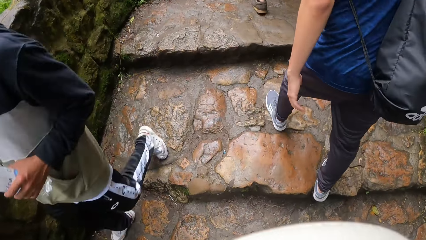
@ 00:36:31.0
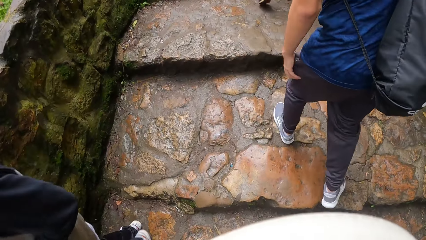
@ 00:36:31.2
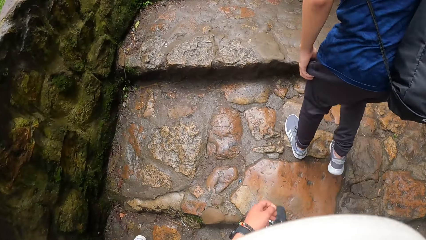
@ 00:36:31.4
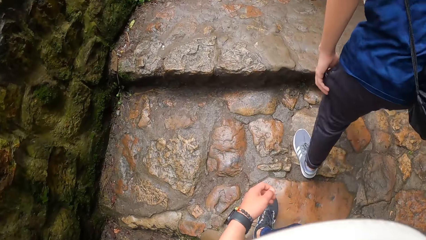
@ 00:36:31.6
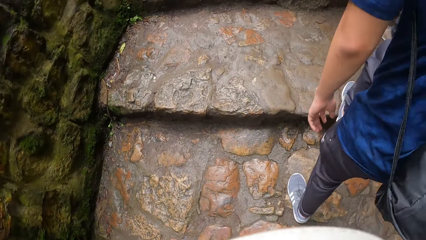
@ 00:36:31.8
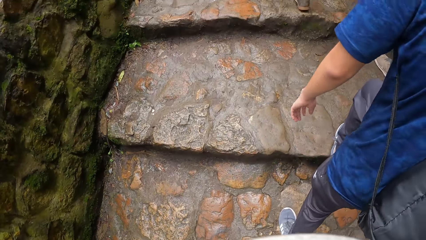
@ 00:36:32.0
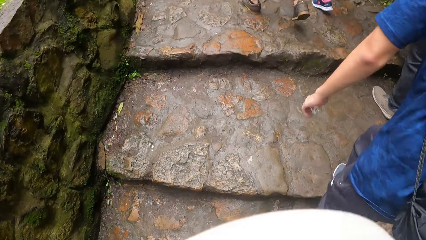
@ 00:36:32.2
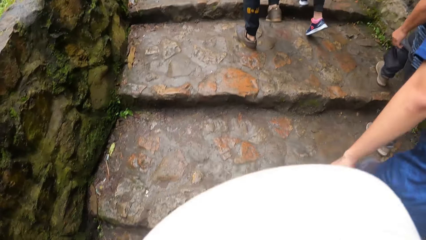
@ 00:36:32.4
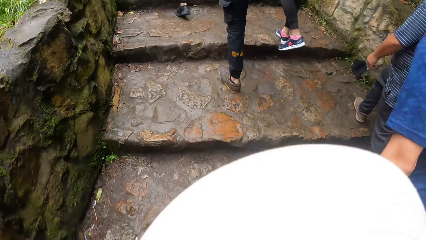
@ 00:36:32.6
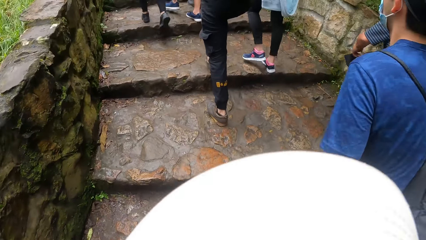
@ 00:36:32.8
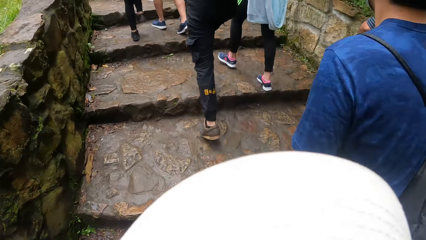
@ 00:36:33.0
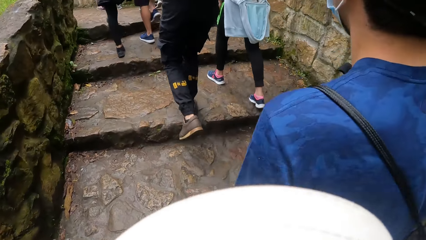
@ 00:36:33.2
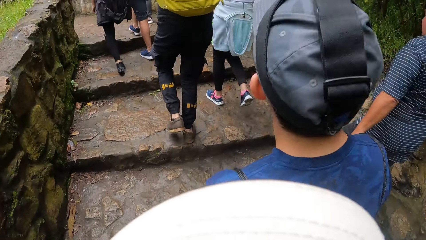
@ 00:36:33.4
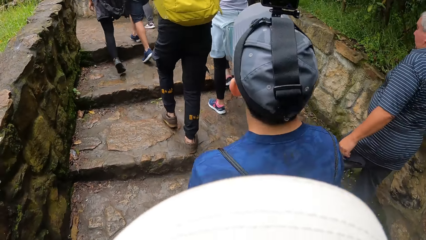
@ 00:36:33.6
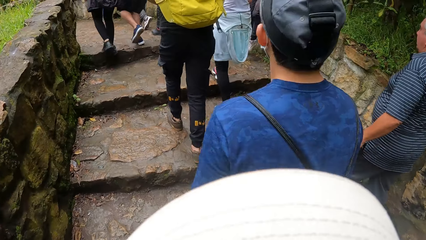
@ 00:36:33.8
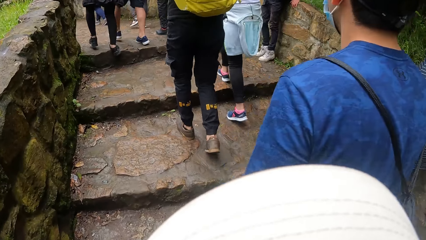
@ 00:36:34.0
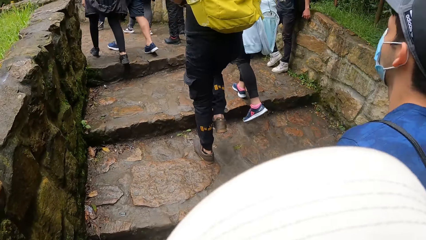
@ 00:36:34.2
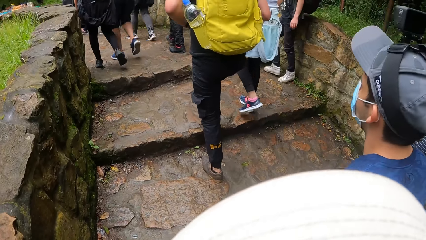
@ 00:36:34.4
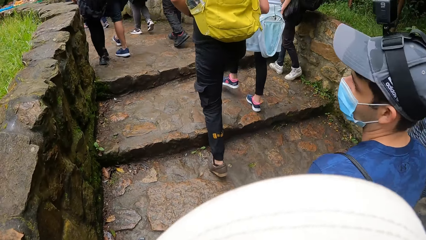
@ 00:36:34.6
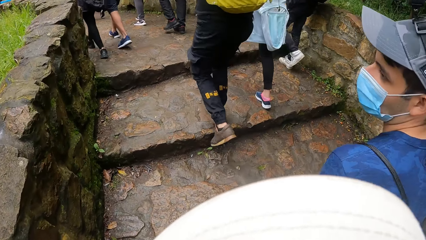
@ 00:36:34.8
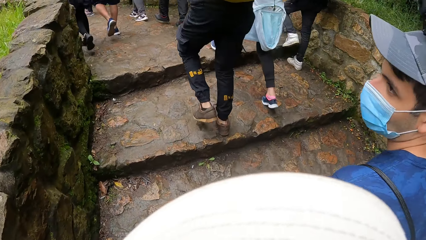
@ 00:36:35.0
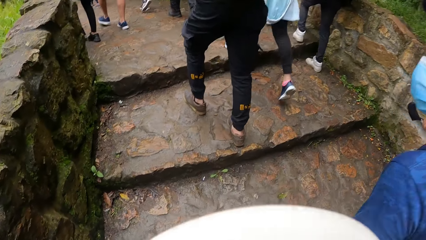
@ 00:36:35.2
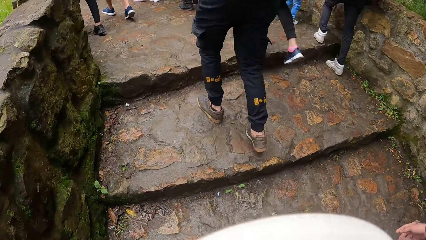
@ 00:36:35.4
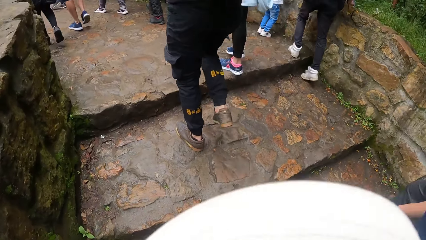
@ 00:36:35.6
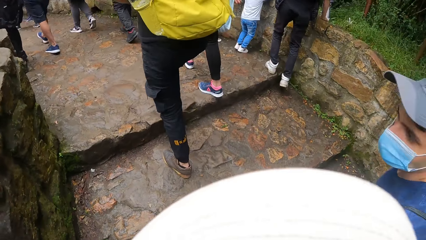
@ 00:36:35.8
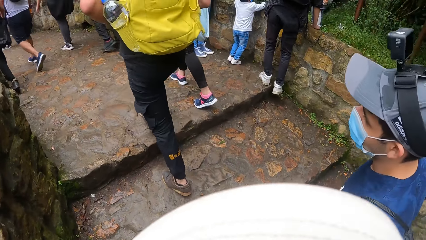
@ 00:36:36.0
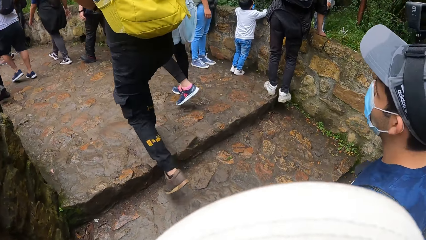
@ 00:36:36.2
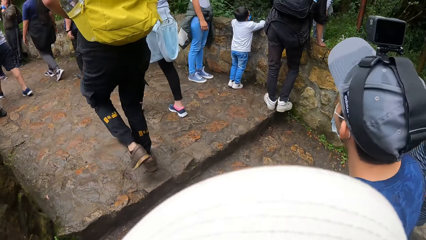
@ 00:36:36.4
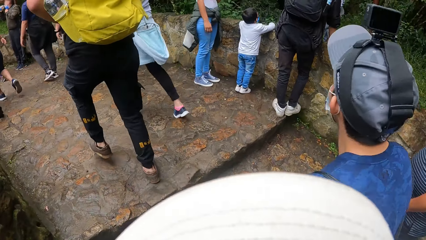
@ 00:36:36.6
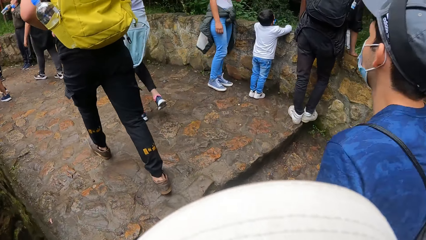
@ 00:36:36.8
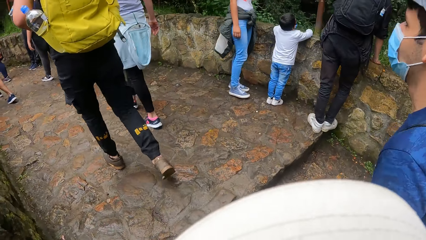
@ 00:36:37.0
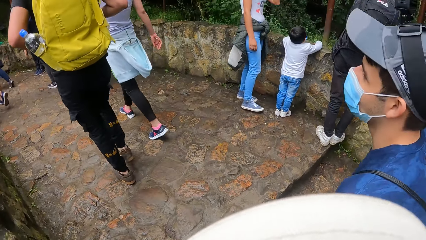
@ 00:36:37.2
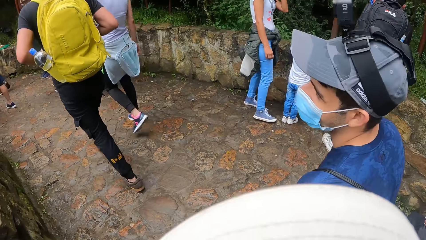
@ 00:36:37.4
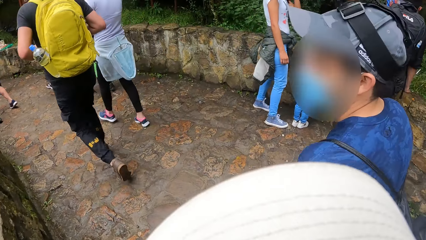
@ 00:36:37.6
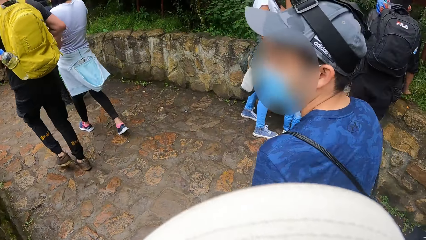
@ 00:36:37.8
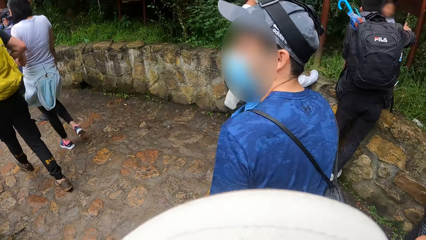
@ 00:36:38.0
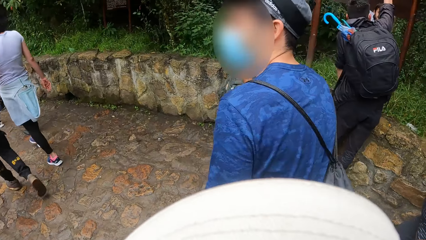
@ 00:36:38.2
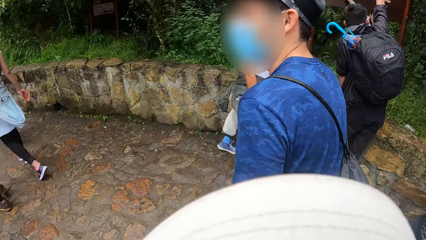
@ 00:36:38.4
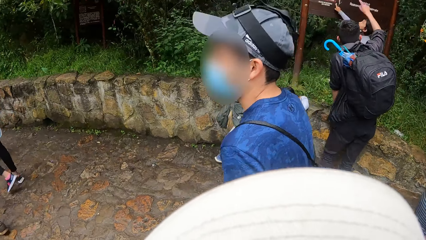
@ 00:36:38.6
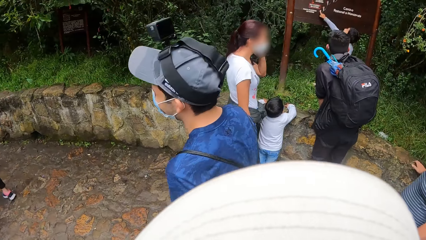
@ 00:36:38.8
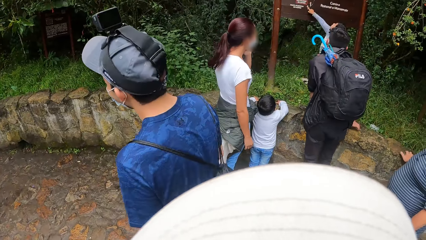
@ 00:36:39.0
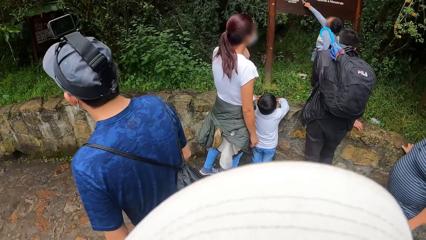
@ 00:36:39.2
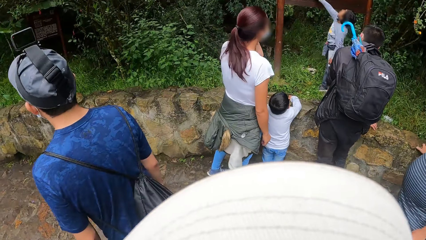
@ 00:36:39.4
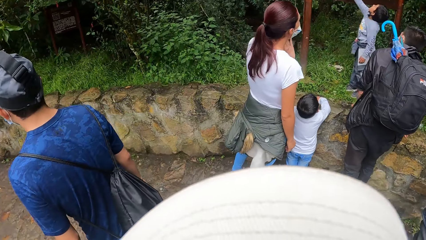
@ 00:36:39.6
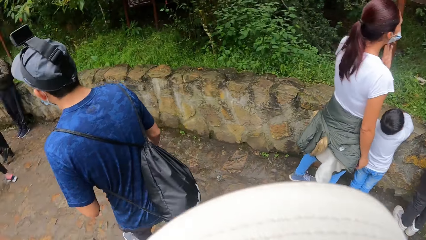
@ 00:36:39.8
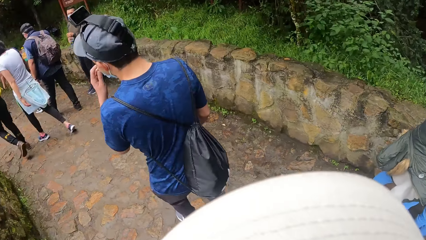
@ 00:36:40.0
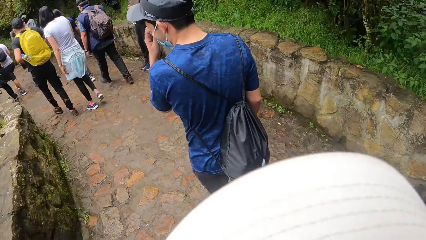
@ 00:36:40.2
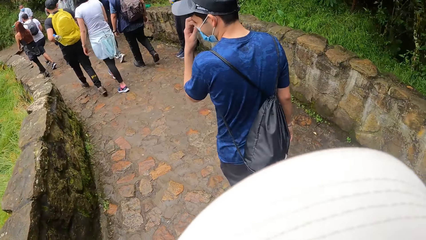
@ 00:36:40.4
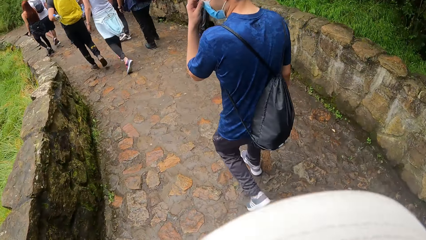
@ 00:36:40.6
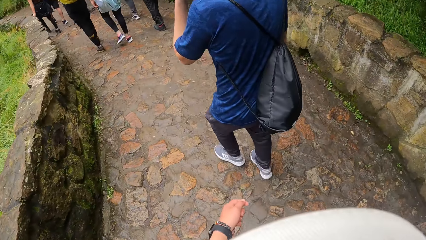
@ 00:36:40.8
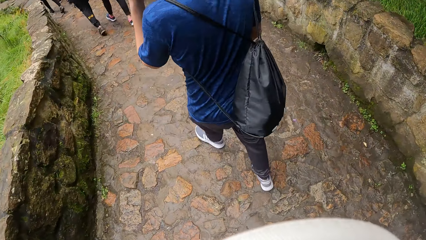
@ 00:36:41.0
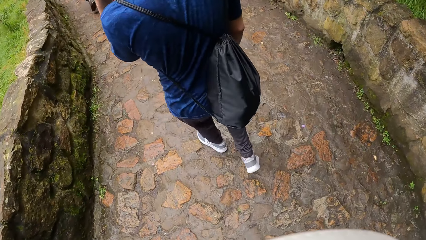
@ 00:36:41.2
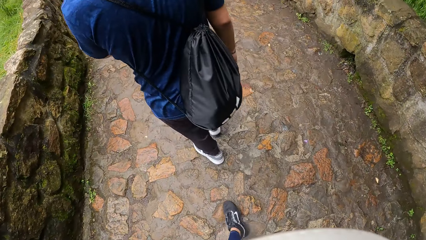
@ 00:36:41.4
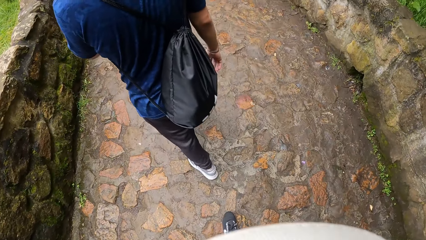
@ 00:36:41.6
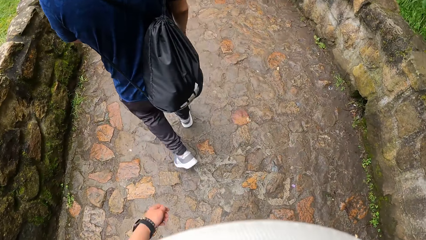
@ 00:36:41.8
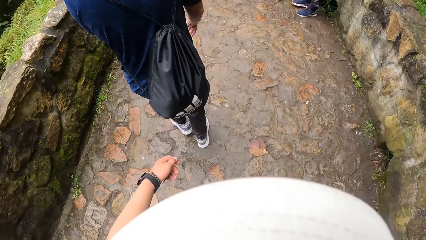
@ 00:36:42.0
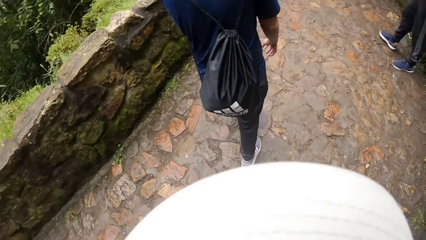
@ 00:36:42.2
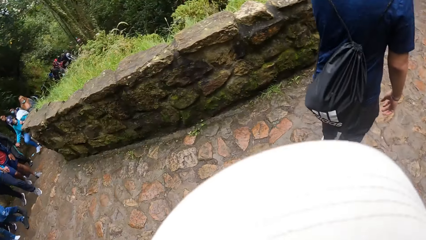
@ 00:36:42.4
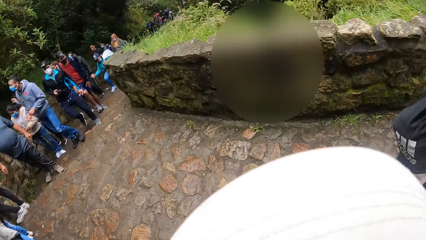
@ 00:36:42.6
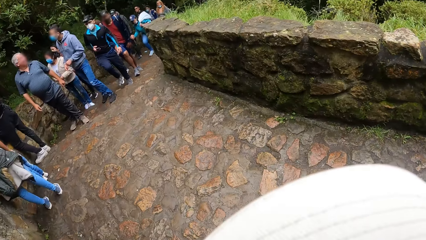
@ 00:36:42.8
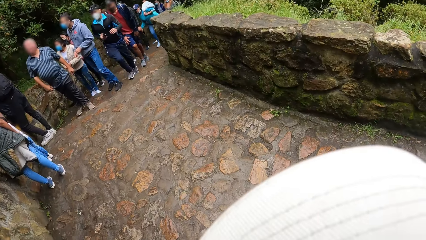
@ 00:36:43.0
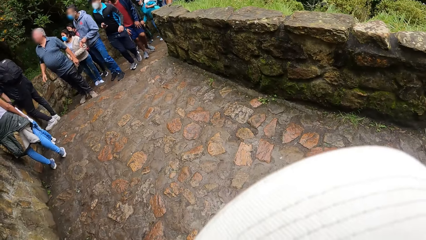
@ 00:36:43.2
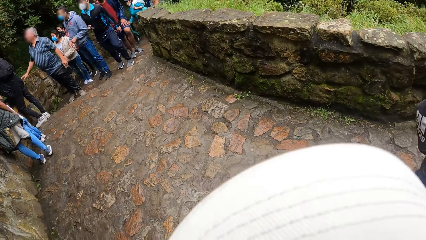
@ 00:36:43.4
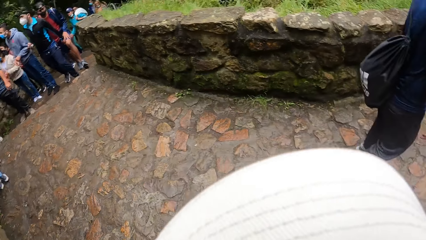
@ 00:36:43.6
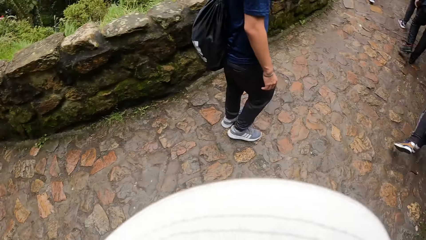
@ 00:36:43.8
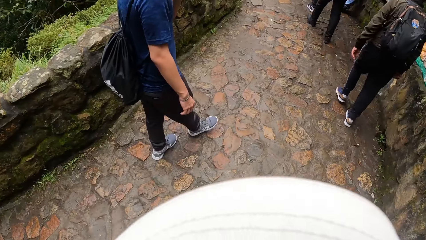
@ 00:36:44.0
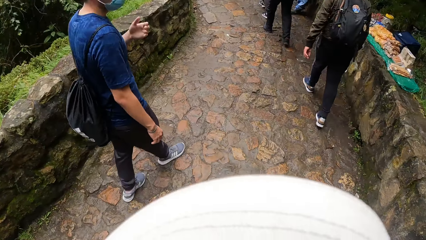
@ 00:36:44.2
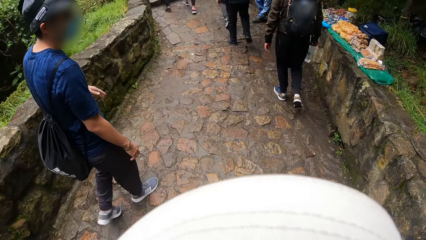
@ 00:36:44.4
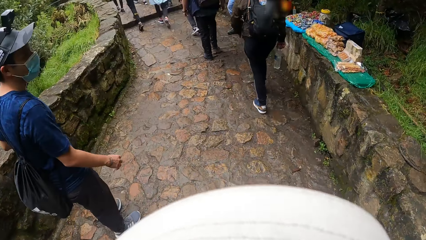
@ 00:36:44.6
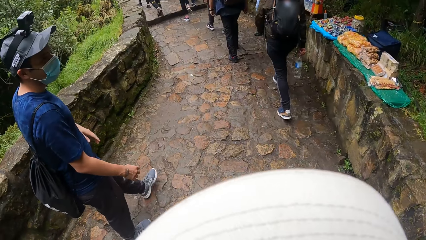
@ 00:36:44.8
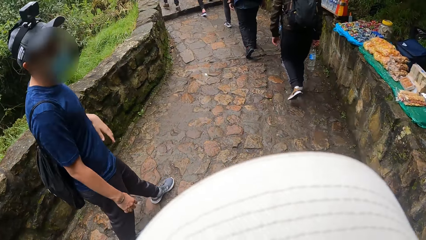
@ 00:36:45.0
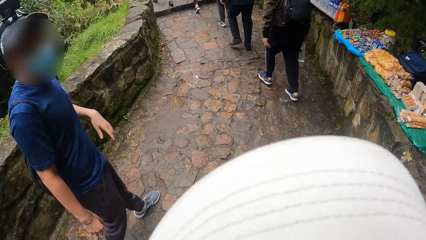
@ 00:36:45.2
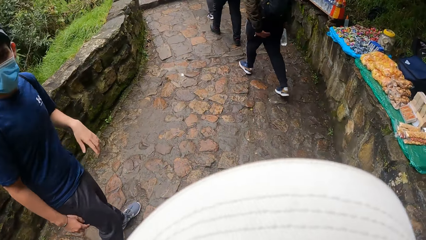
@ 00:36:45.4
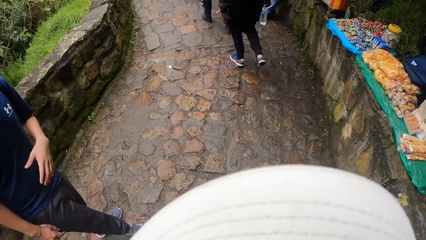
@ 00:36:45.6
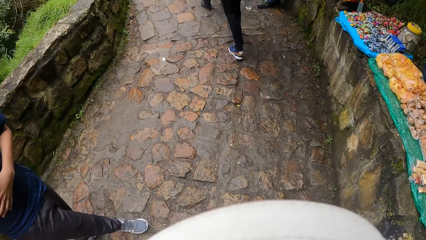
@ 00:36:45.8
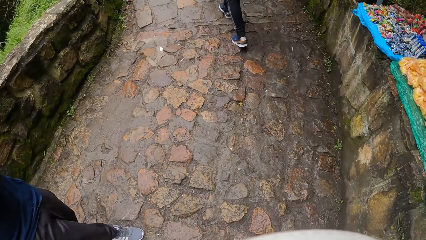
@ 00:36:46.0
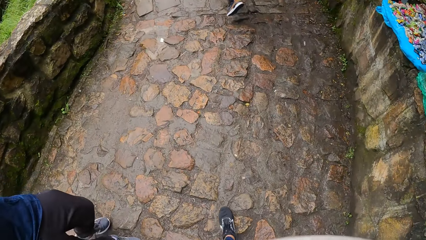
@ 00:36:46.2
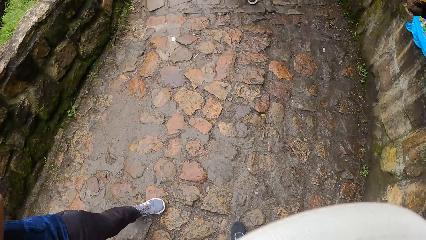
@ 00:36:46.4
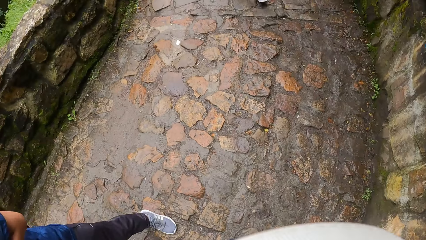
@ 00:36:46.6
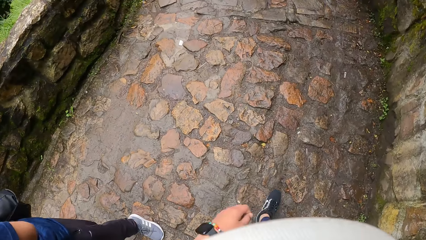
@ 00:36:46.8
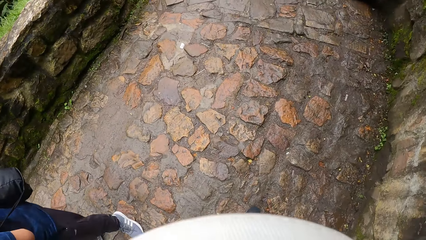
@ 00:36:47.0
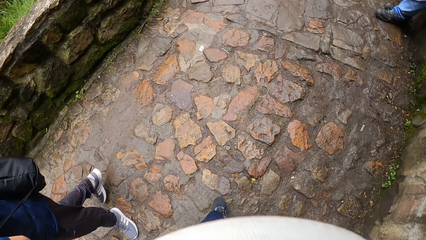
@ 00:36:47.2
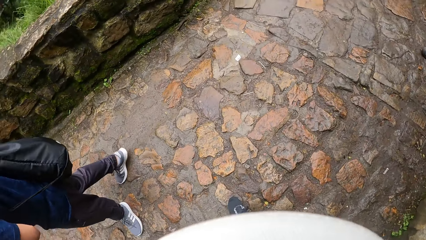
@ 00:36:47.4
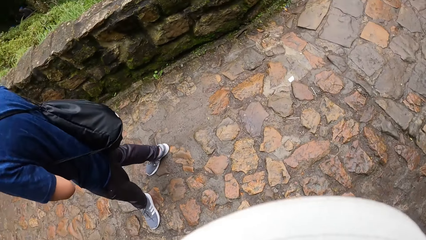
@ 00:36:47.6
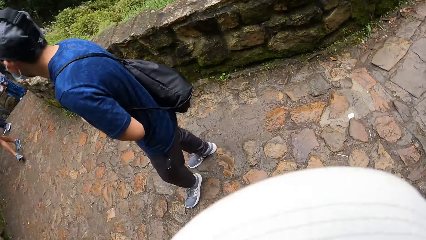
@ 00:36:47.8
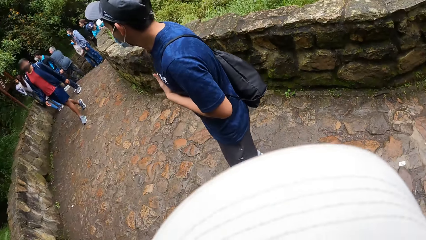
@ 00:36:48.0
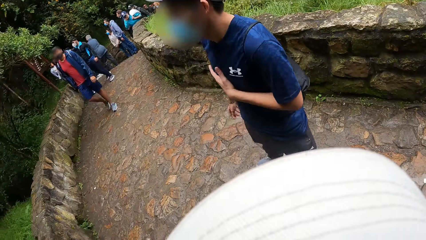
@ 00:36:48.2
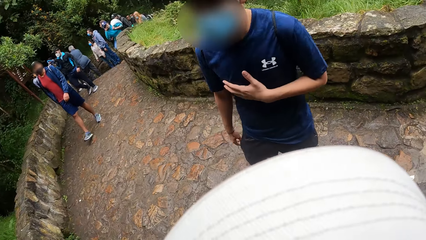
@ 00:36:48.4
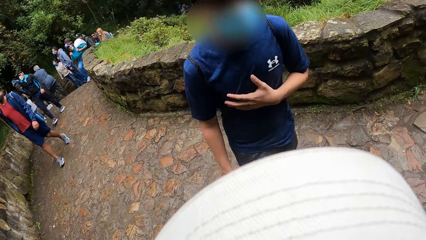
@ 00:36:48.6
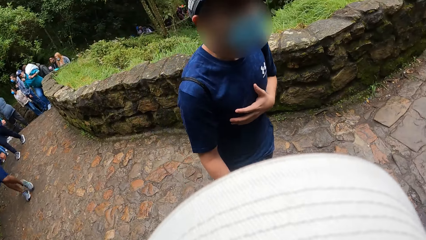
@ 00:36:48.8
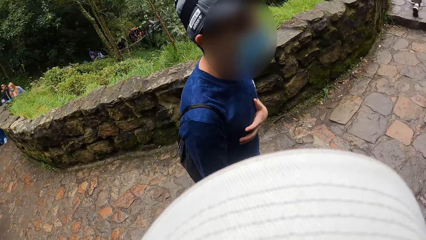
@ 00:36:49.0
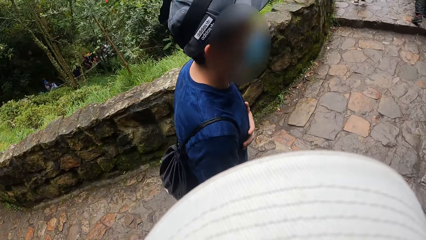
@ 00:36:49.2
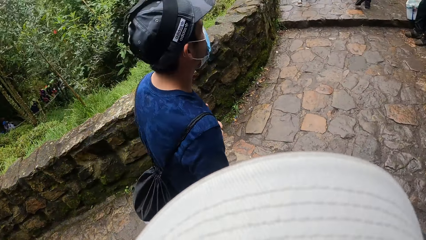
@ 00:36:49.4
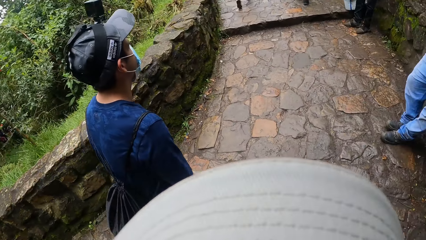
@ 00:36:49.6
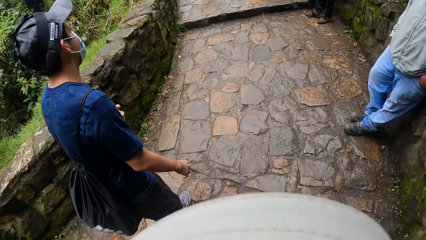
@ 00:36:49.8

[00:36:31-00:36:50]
A man walks along the pathway. The camera wearer walks along the pathway. They look around. The man looks around.
